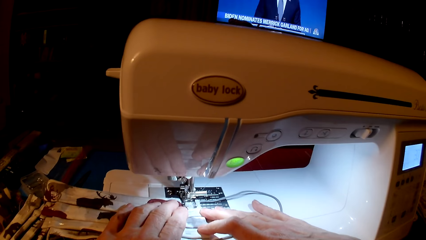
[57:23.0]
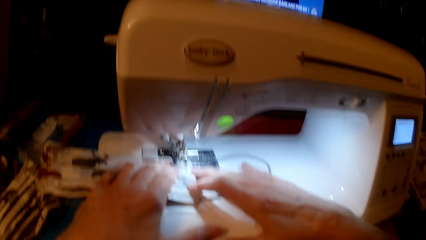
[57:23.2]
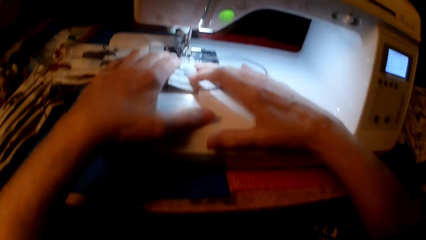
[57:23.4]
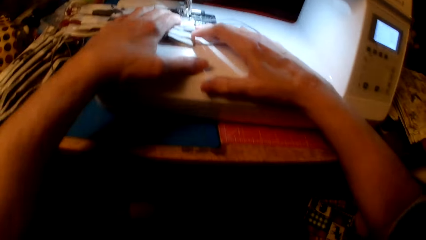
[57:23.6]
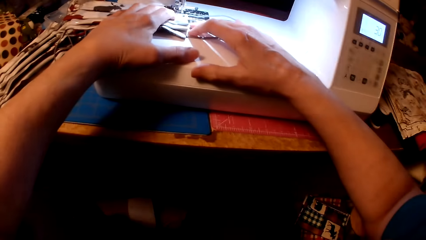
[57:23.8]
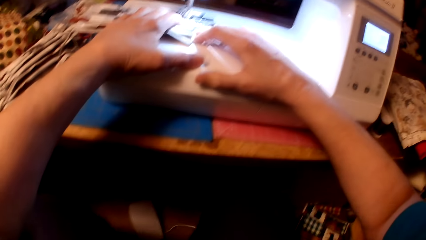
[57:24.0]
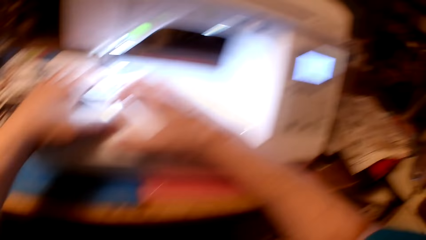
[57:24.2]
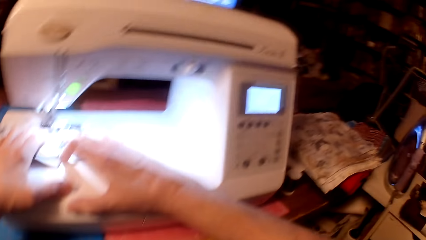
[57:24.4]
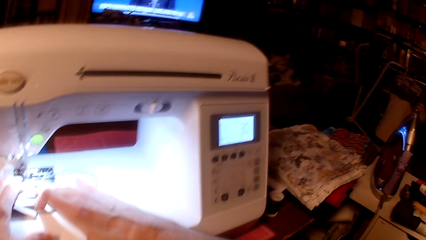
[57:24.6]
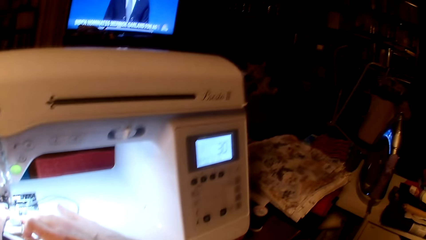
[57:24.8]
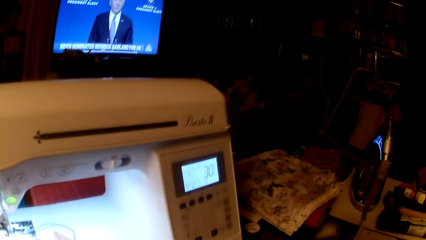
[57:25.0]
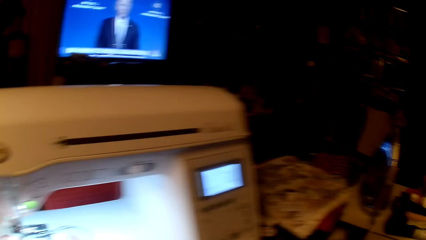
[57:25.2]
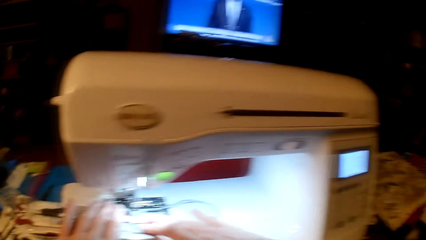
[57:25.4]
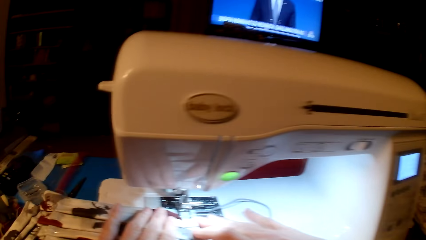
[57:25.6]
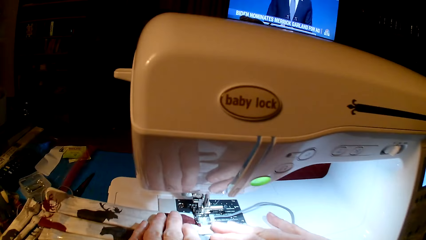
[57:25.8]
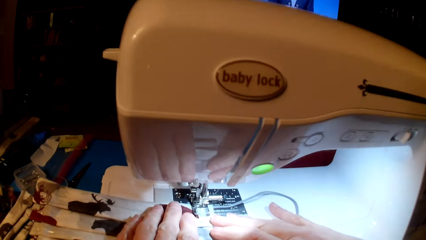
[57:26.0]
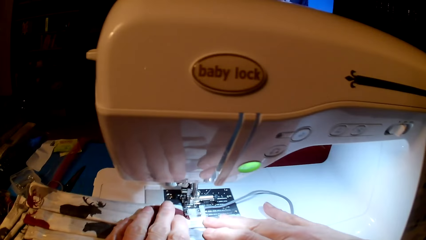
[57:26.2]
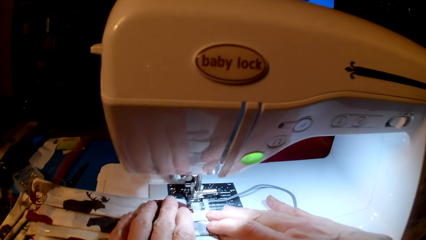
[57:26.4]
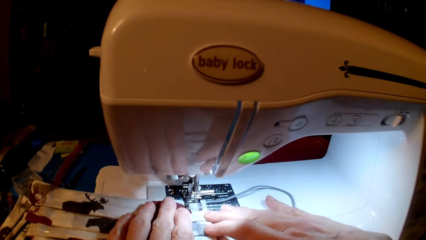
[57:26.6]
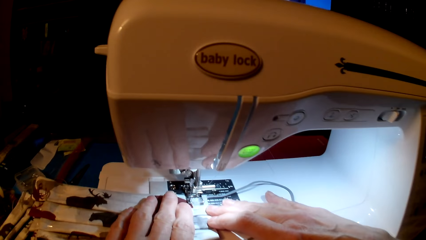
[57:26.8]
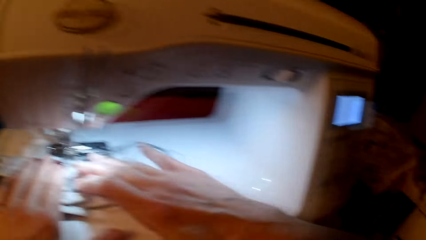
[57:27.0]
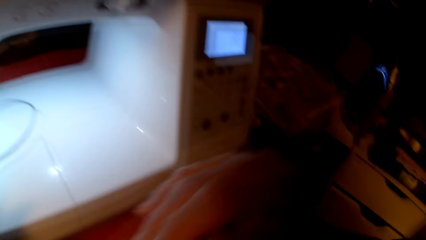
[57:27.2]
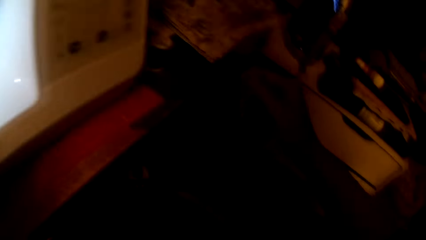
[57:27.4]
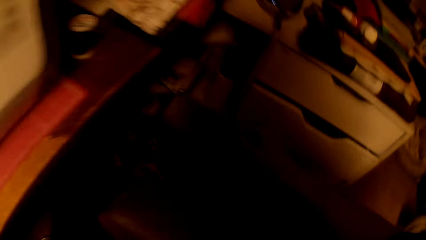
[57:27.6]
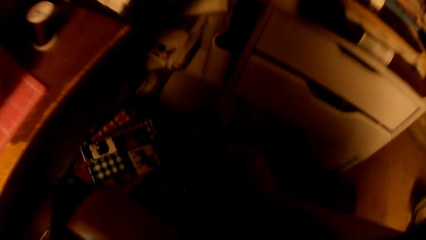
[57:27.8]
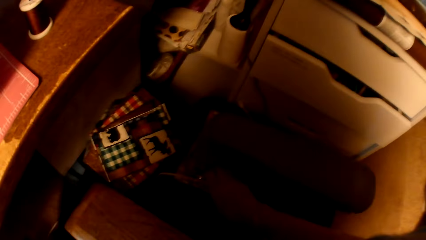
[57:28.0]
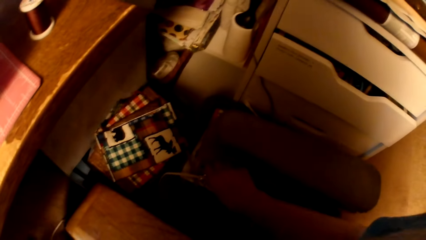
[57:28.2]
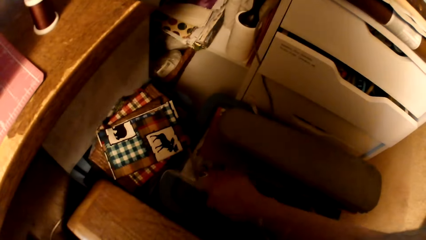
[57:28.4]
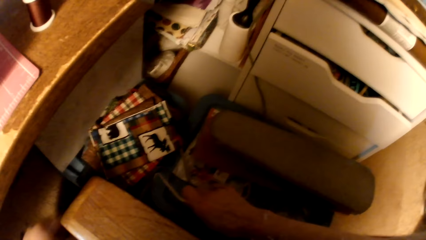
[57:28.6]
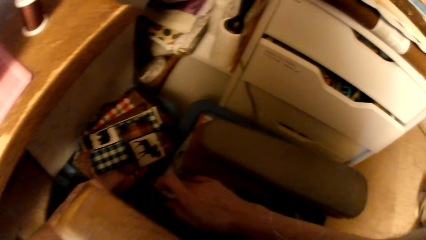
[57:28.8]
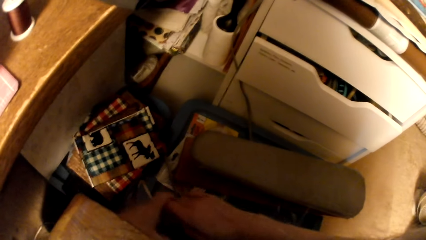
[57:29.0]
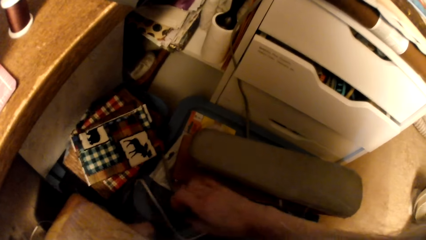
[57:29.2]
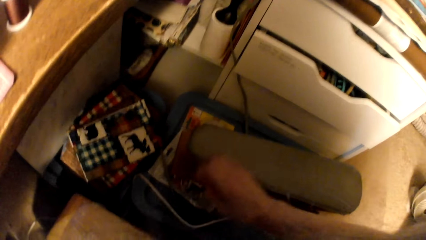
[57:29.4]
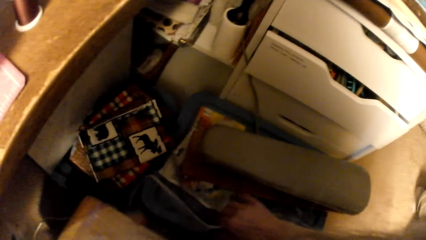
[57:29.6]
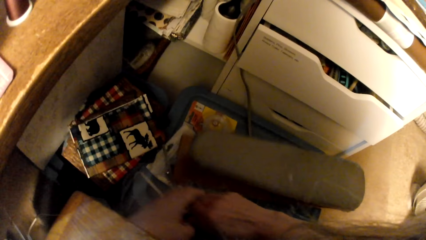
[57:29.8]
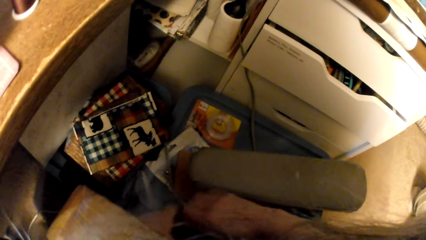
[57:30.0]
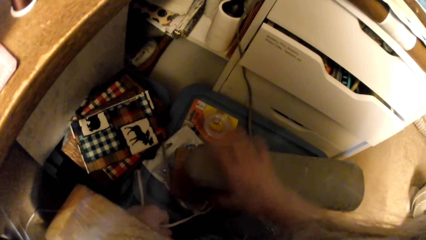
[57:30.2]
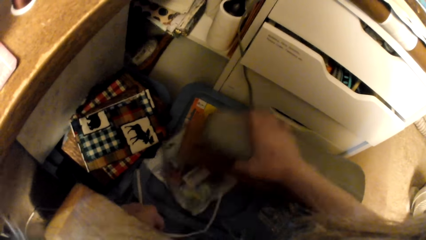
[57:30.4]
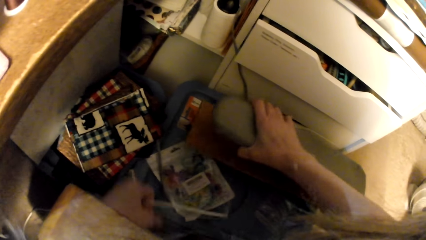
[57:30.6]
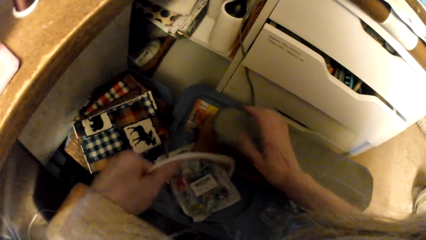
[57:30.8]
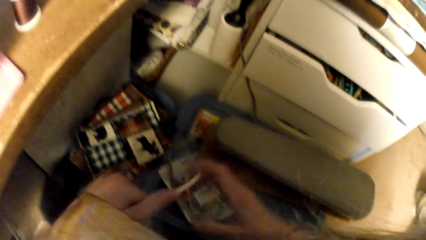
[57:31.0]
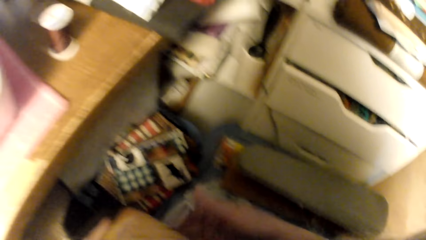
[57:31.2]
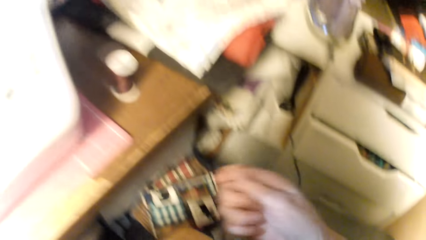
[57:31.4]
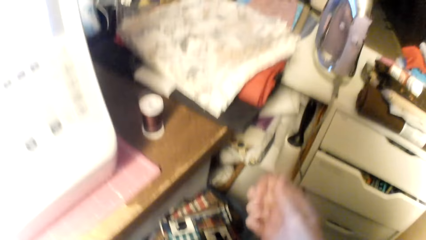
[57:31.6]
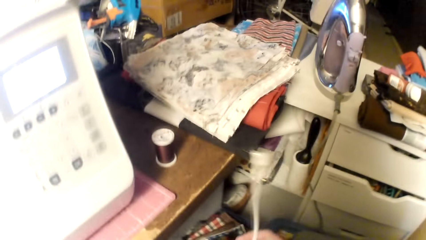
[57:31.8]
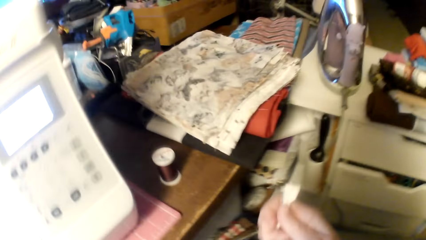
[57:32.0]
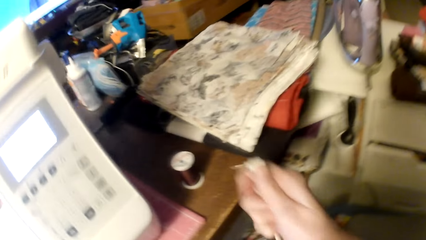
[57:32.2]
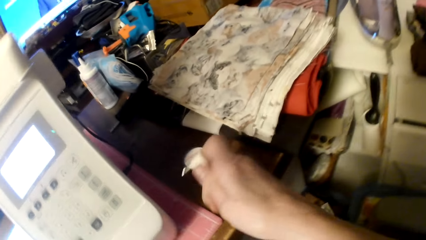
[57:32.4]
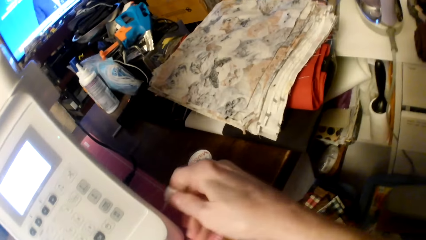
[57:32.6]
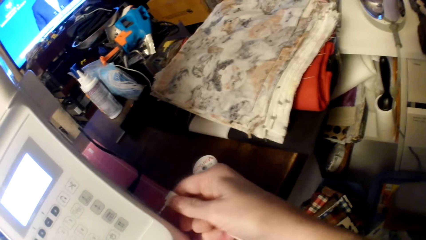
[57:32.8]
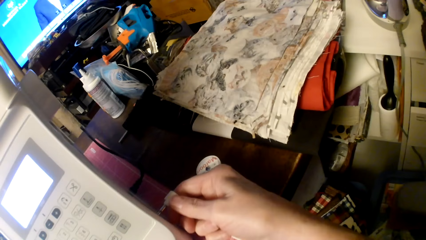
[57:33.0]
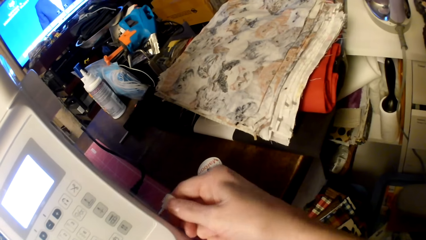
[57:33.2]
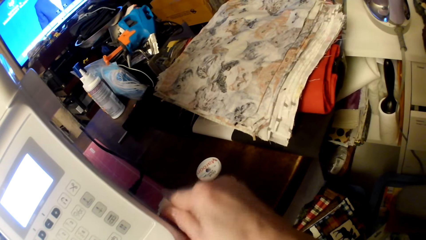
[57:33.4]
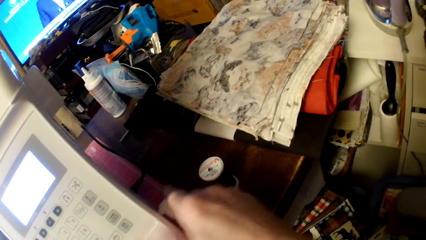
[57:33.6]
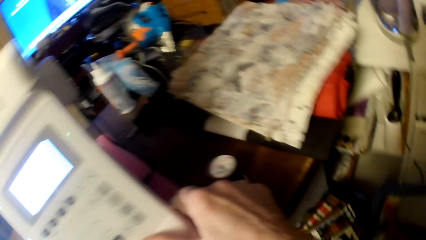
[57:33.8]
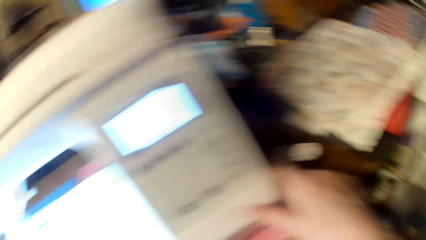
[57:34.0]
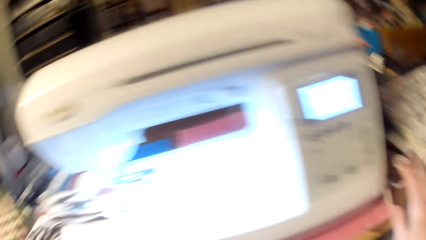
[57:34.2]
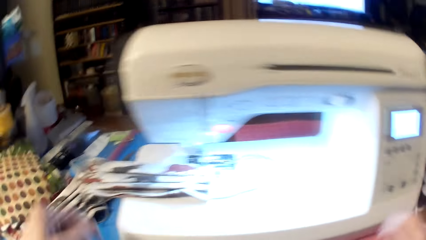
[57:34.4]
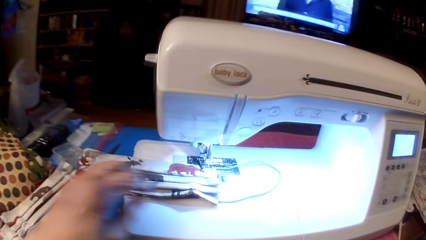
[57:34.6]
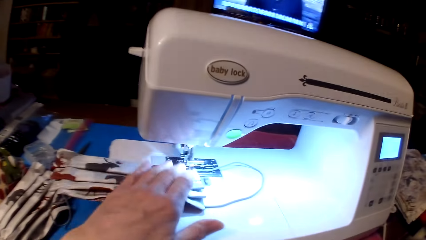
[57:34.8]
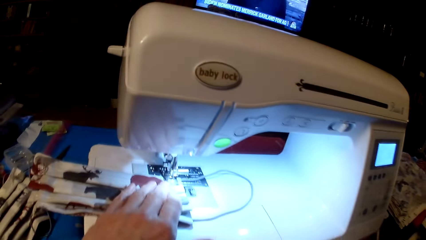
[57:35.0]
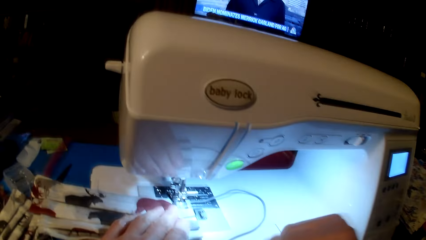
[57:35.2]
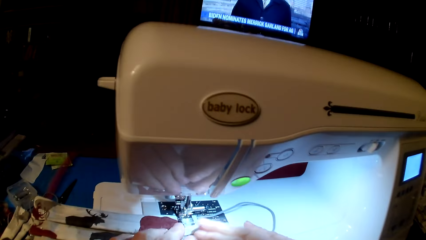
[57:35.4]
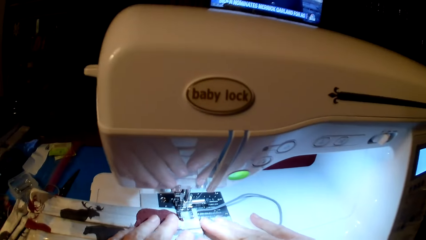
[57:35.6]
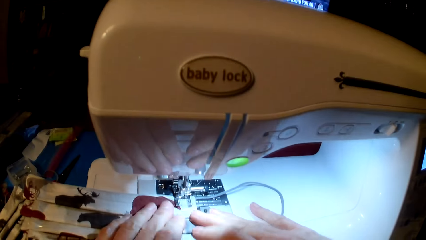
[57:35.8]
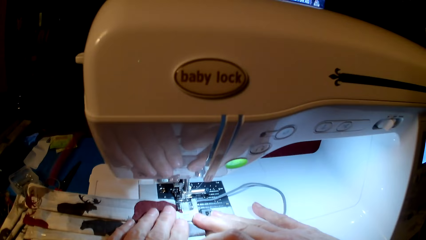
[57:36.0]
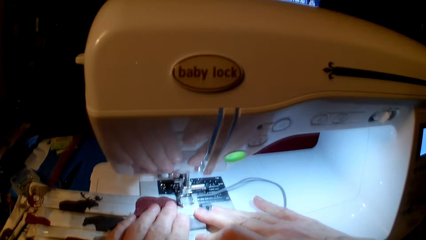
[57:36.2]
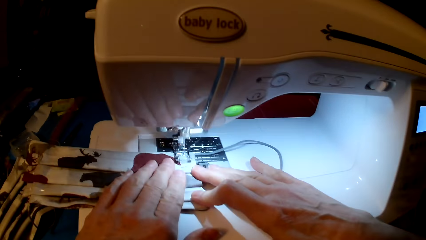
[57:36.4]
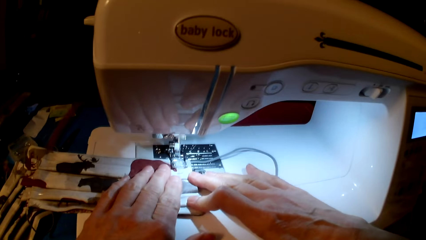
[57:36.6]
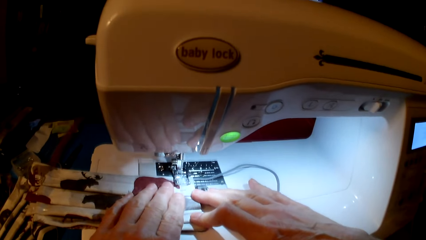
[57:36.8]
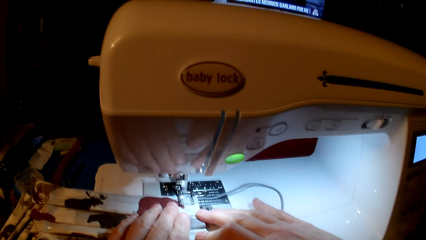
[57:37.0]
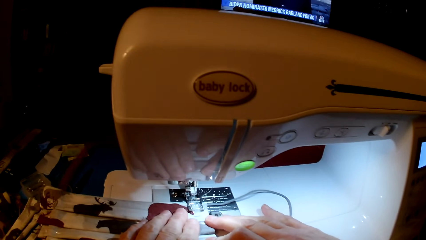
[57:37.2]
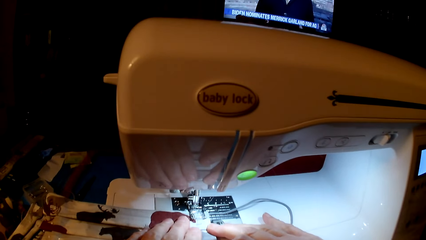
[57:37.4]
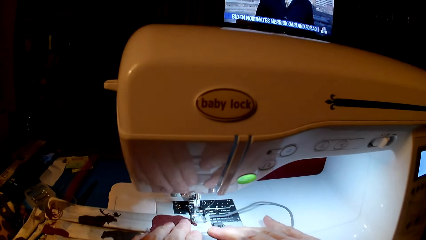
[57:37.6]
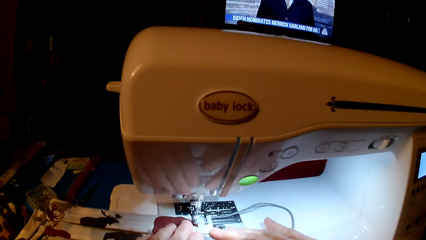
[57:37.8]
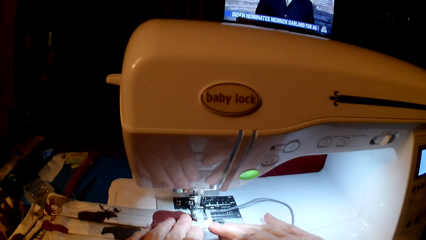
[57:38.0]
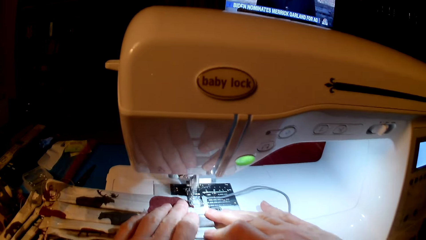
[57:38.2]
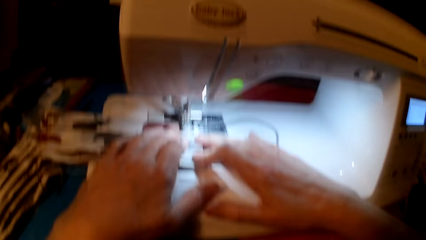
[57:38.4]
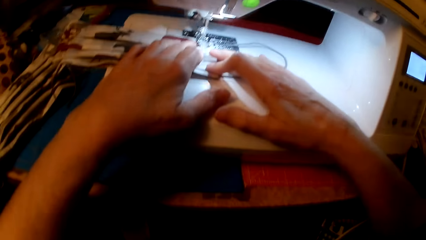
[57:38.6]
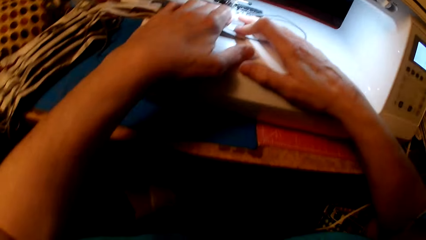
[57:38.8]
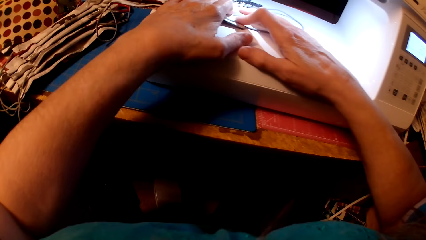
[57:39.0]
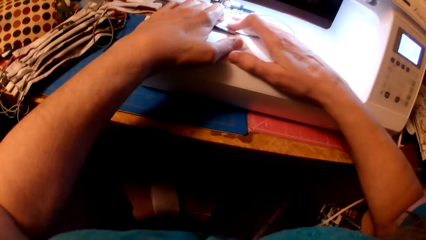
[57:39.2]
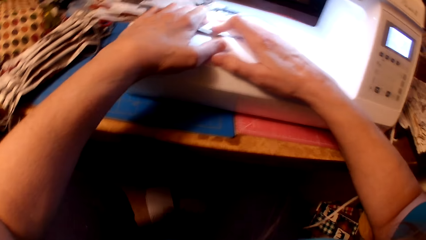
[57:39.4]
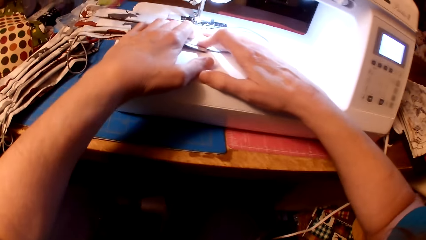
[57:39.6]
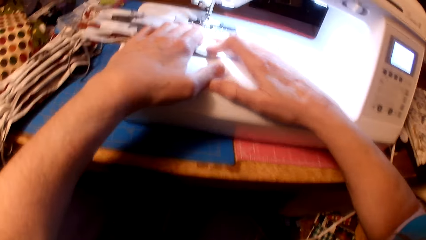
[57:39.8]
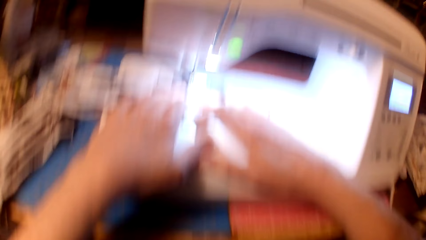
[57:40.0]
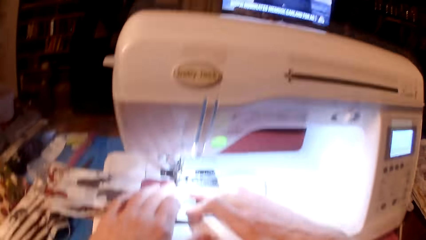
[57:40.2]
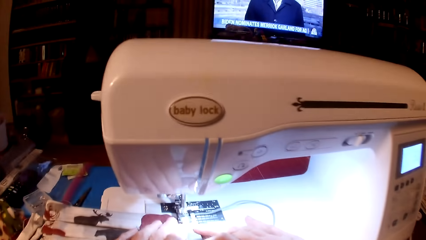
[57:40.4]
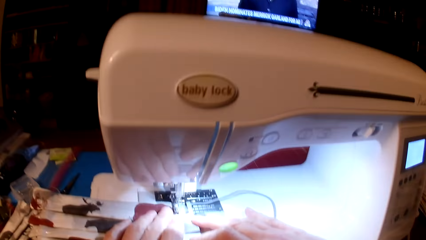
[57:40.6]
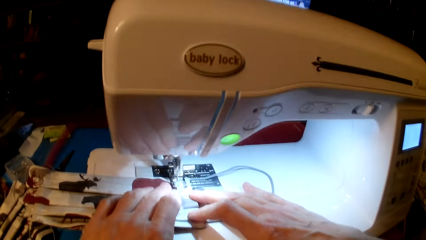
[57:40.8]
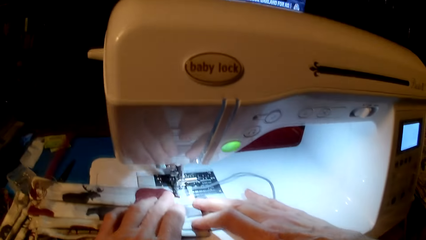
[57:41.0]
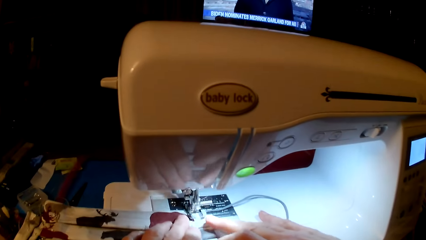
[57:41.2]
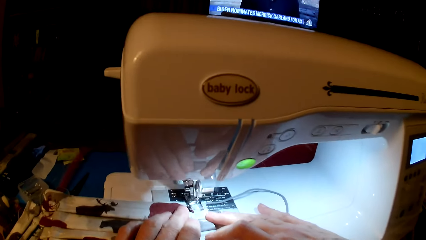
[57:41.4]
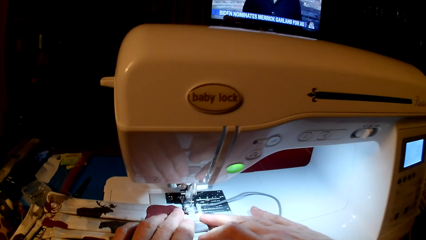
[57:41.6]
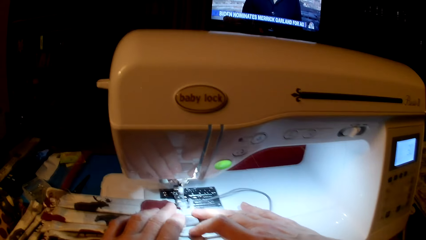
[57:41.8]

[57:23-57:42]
The camera wearer picks up the cable. They insert the cable on the sewing machine. They sew the mask.
